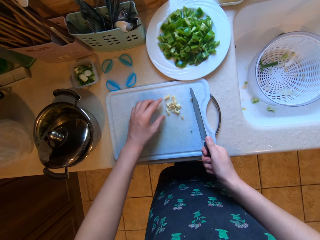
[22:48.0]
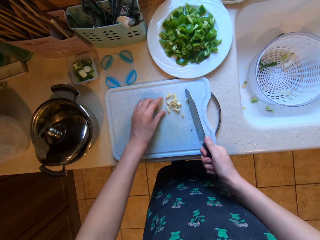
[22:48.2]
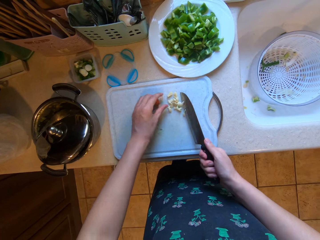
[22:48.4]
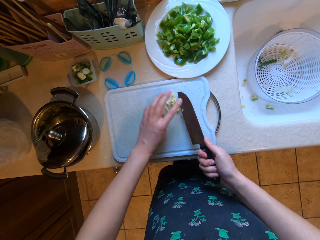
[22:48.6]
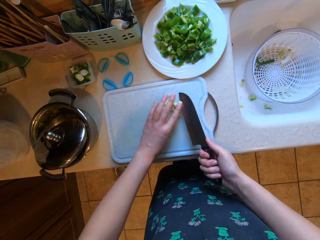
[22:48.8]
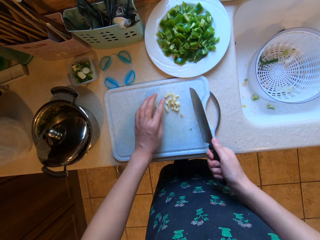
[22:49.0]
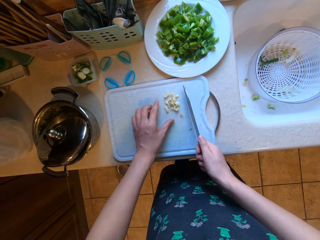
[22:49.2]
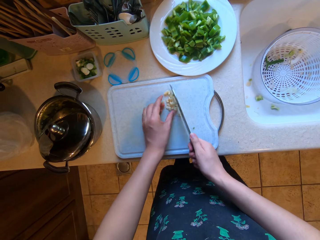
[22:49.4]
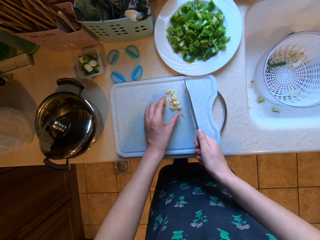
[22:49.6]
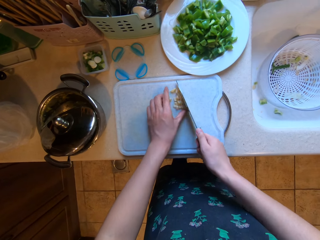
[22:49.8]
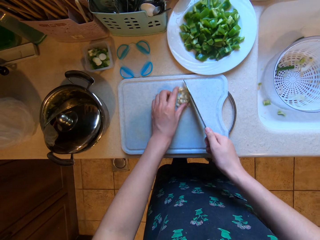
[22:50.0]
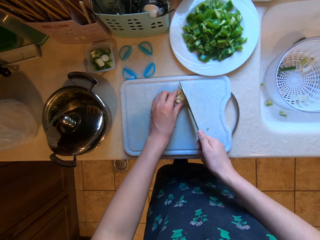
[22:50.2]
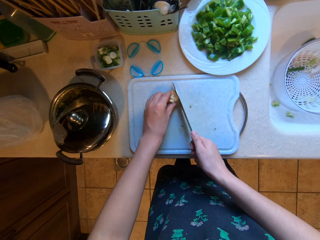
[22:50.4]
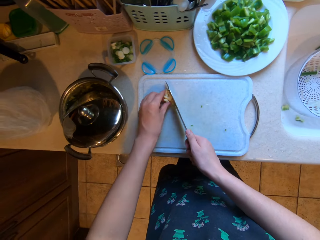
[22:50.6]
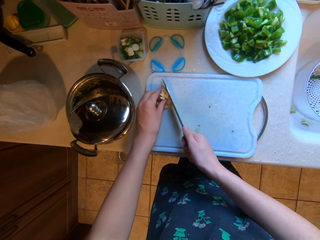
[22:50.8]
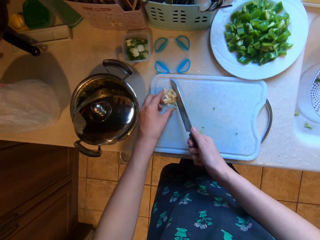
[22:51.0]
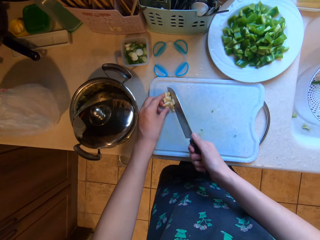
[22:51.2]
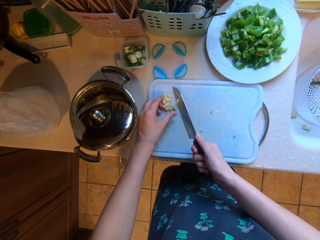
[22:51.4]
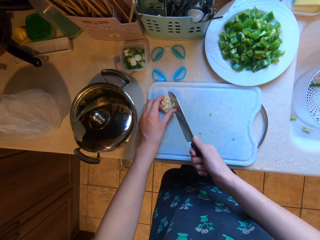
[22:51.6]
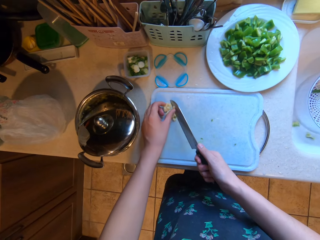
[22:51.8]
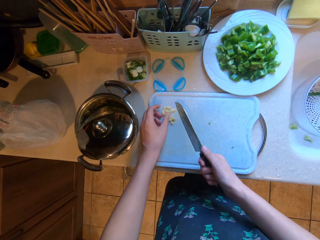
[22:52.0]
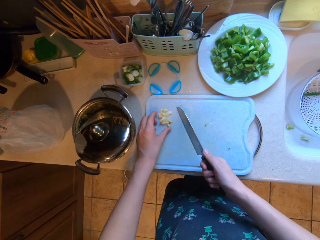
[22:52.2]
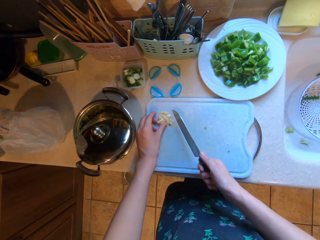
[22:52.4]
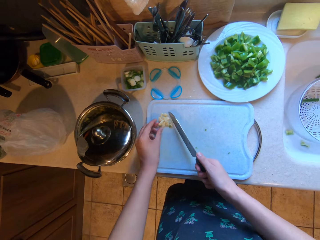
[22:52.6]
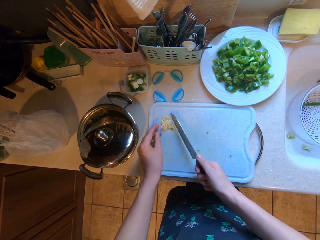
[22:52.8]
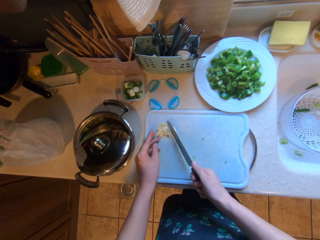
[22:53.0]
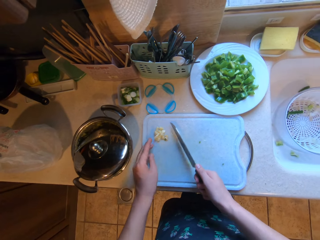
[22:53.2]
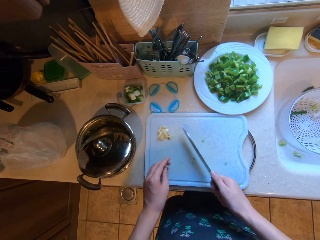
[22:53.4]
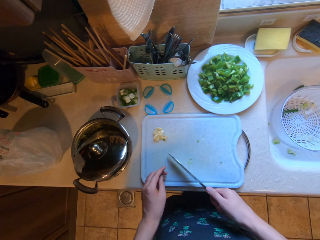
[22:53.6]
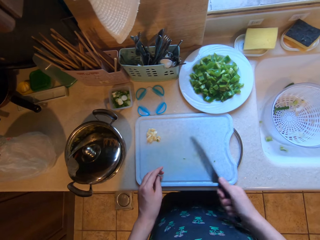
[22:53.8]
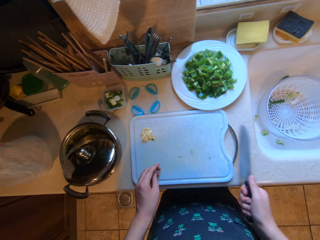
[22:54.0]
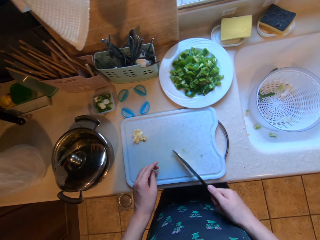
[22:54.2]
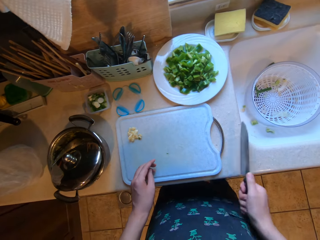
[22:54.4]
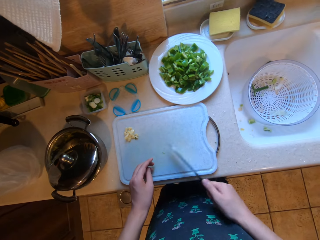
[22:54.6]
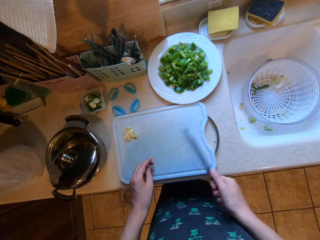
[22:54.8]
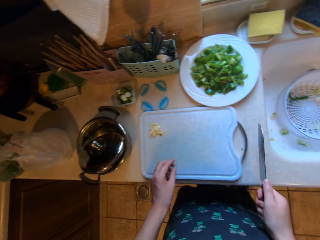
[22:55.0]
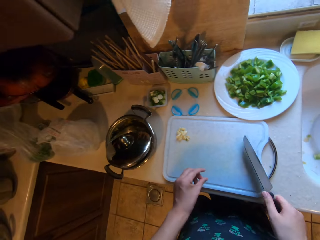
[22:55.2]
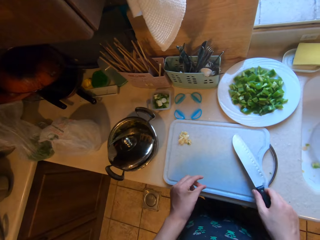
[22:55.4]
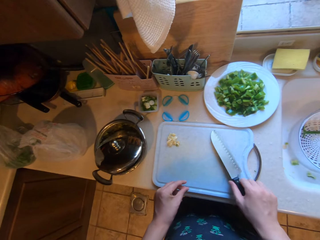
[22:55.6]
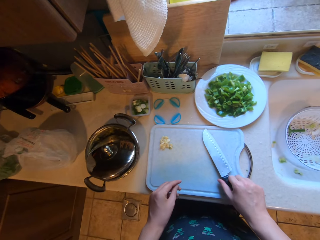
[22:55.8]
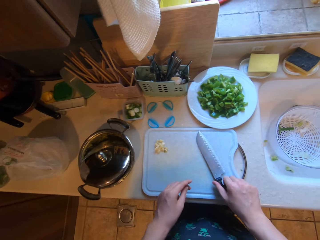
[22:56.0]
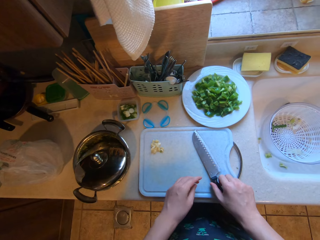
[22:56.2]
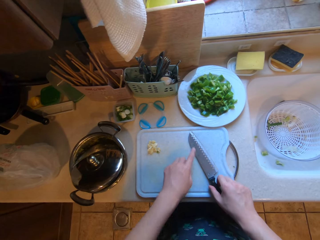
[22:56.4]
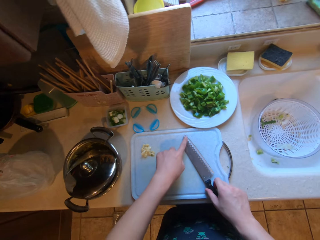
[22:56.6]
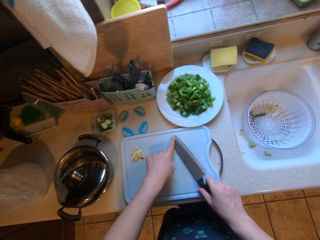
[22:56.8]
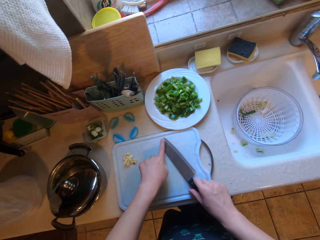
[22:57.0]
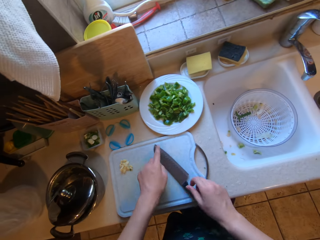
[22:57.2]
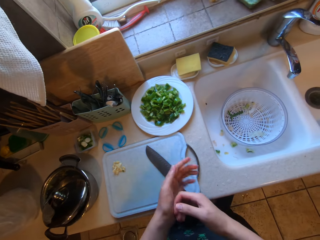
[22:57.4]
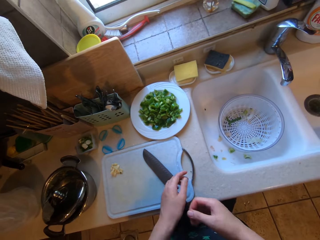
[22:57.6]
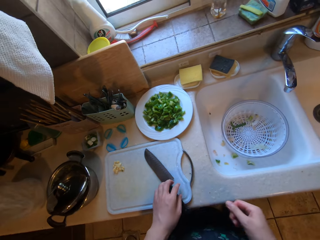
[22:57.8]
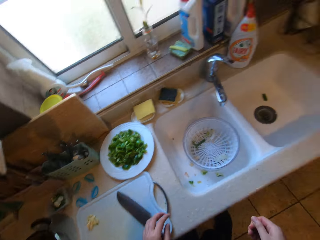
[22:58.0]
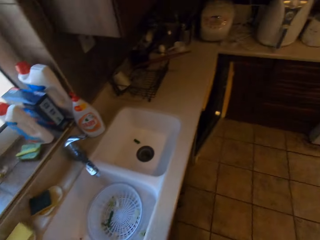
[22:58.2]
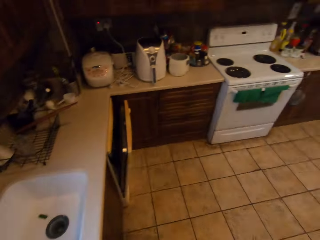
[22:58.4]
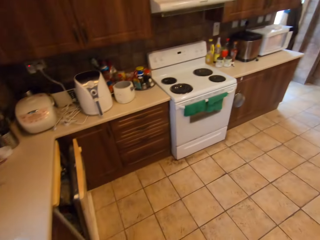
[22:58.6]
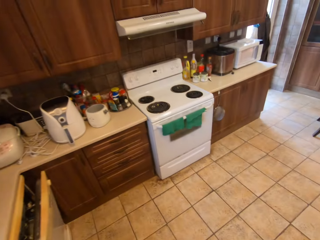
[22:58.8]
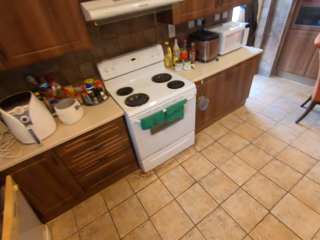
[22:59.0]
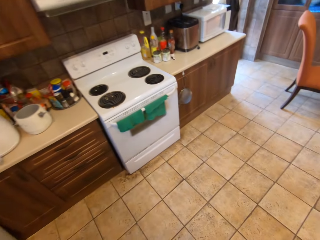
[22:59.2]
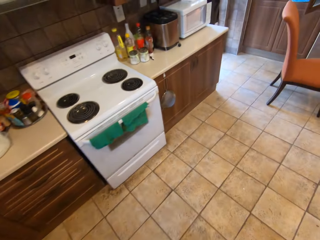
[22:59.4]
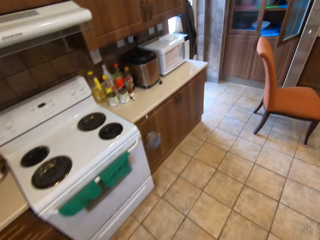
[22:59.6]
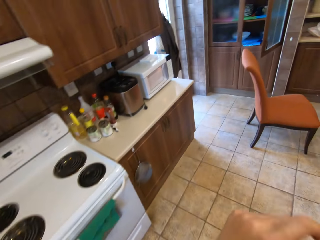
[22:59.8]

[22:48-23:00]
The camera wearer gathers the chopped spring onions with the knife and his left hand. He puts the chopped garlic on the side of the board. He moves the chopped spring onions across the chopping board with the knife in his right hand. He slides the knife across the chopping board with his right hand. He drops the knife on the chopping board with his right hand. He touches the knife. He walks around the kitchen.

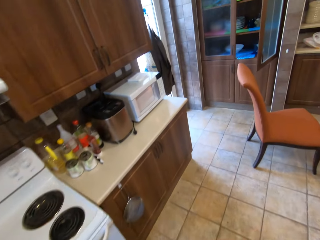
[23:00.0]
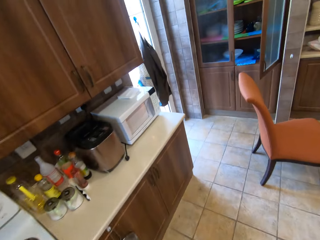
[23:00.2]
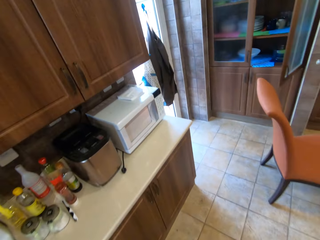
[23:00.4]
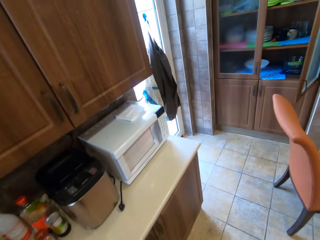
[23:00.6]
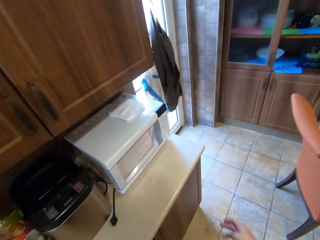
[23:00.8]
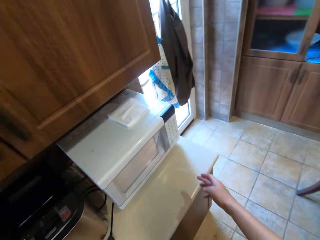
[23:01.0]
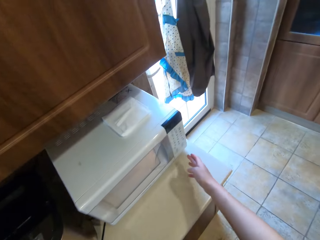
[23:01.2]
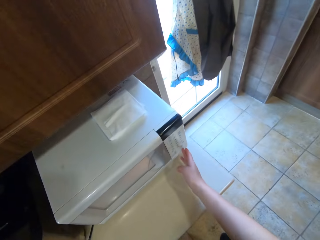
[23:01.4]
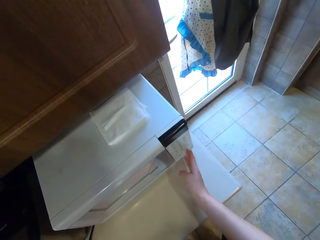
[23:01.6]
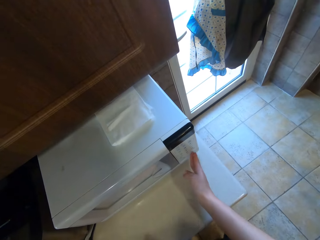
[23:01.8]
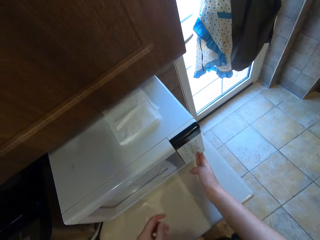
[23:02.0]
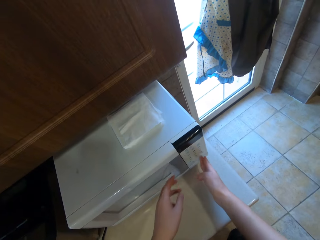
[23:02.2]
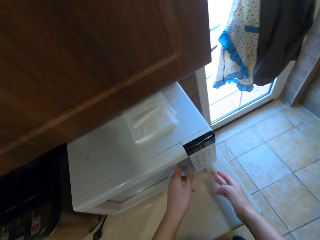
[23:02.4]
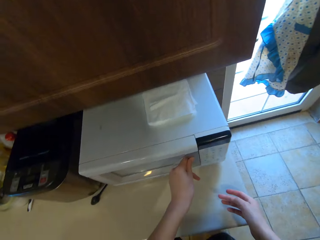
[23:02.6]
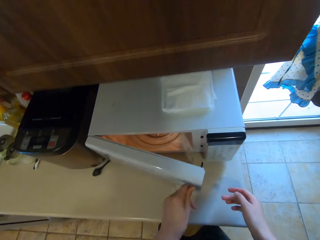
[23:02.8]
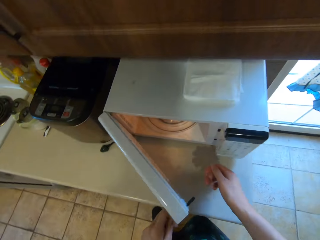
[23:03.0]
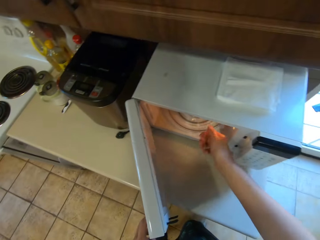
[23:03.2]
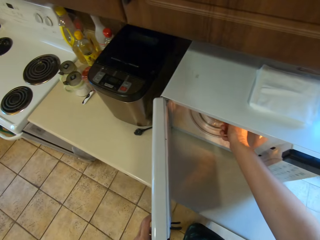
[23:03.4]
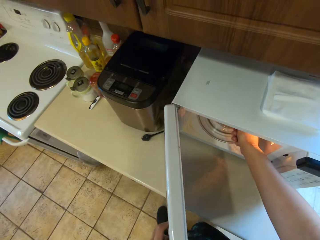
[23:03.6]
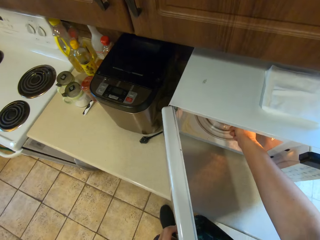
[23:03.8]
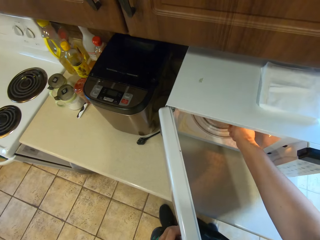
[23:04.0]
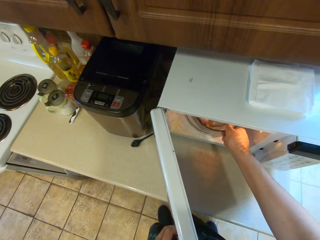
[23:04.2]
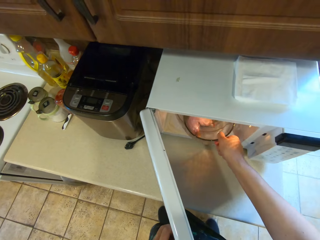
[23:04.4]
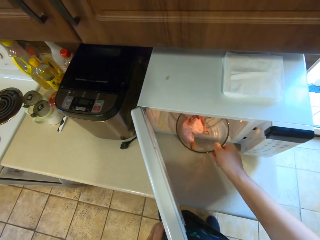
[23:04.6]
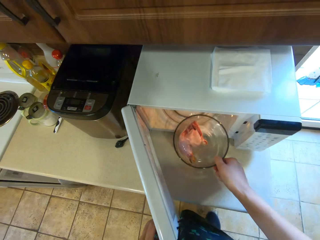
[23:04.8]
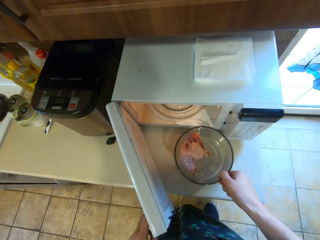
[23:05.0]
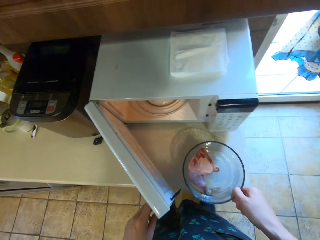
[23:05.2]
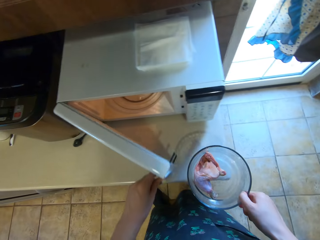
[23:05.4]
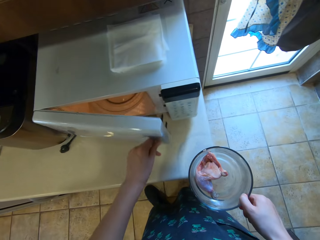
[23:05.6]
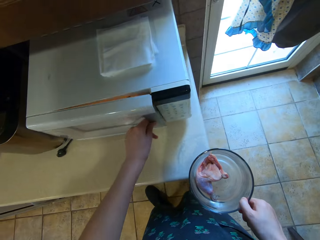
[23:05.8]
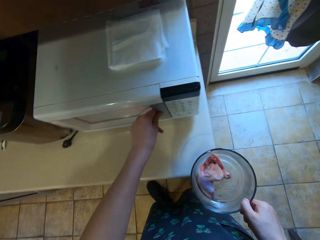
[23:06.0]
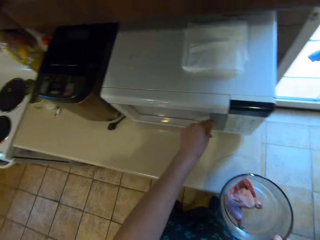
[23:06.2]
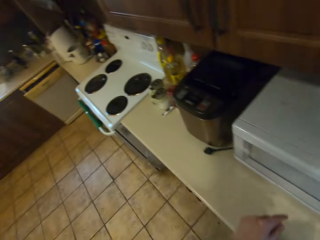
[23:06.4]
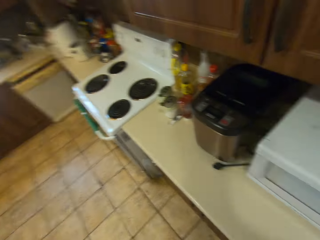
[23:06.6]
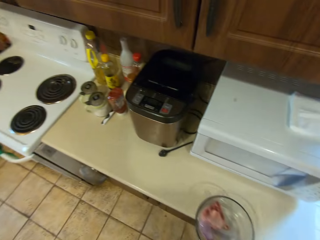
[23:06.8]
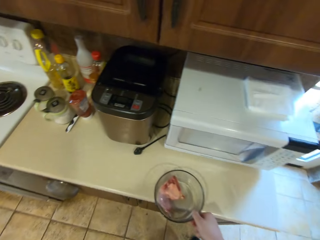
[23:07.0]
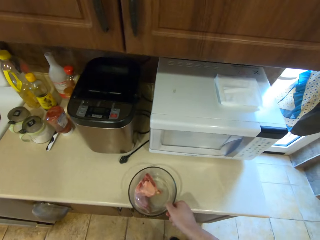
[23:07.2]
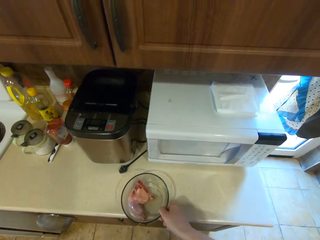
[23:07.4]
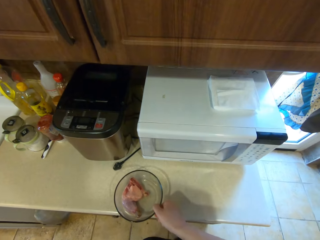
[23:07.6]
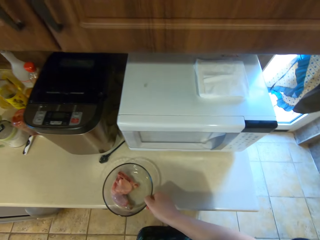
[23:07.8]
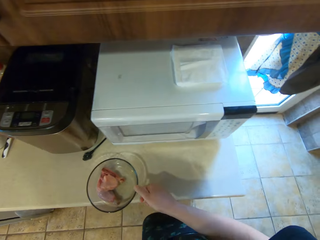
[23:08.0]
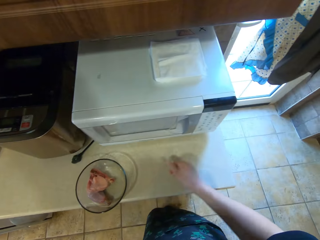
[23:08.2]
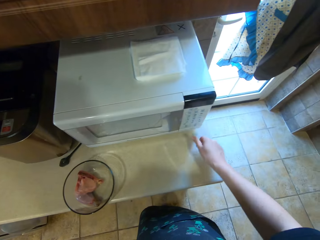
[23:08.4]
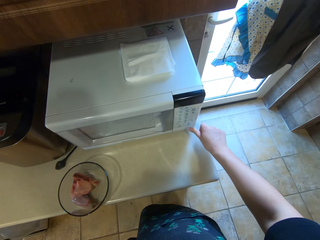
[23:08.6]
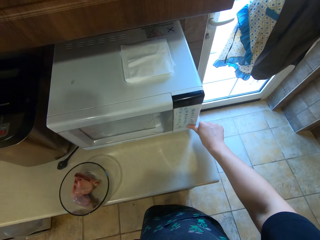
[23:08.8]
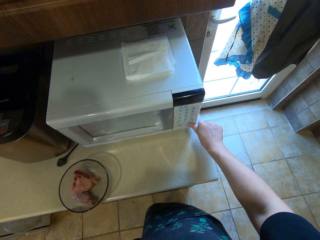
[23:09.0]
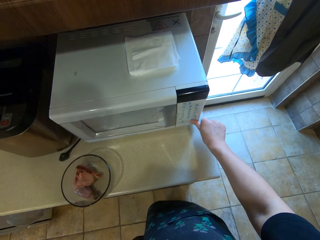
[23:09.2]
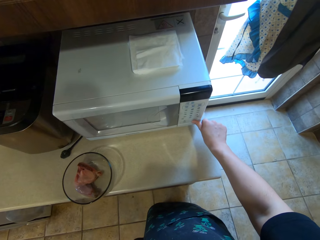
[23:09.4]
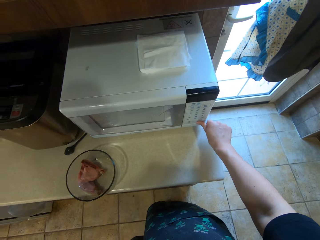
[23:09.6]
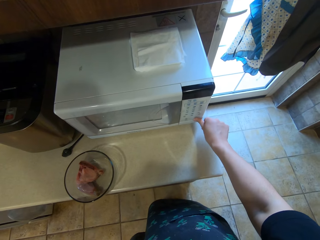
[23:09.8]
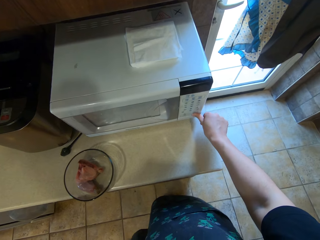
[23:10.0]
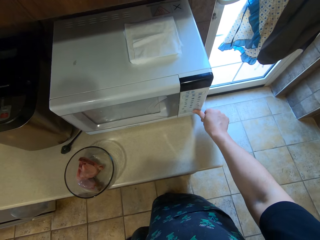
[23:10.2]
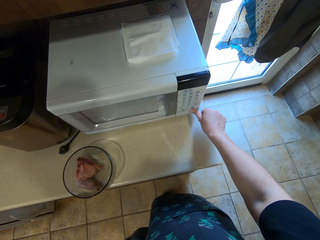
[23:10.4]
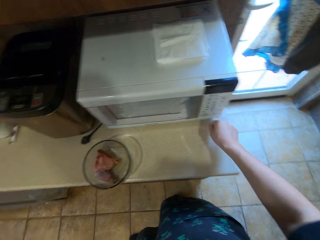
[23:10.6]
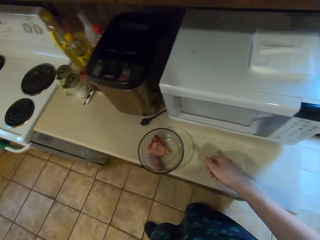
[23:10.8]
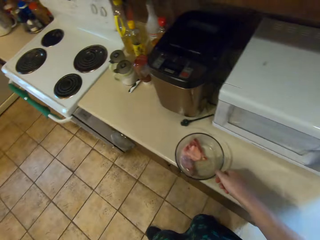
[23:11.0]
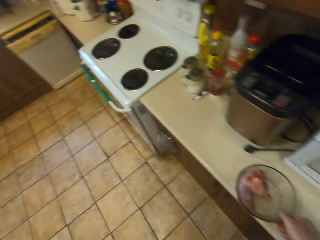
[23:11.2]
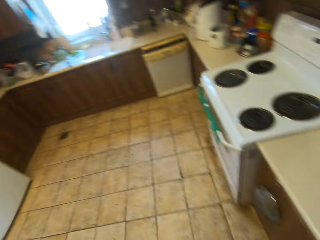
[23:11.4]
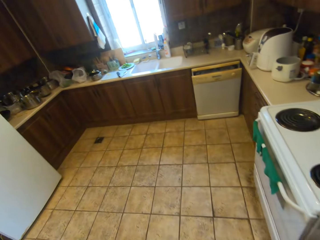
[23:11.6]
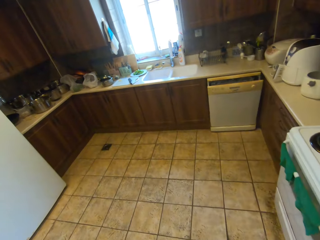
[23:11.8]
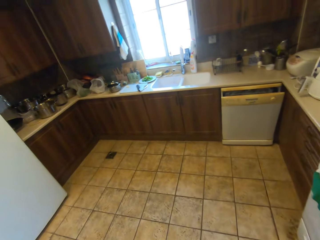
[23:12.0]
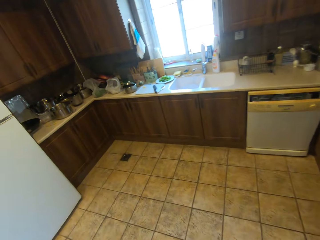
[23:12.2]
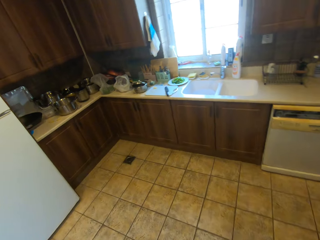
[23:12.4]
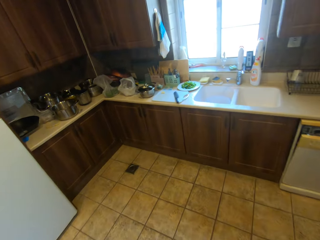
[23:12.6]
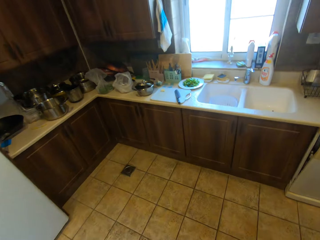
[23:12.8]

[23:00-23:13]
The camera wearer walks towards a microwave. He operates the microwave with his right hand. He opens the microwave with his left hand. He removes a bowl of meat from the microwave with his right hand. He closes the microwave with his left hand. He drops the bowl of meat on a kitchen counter with his right hand. He operates the microwave with his right hand. He picks up the bowl of meat from the counter with his right hand. He walks around the kitchen.
